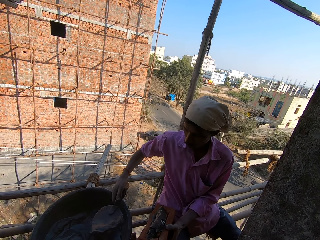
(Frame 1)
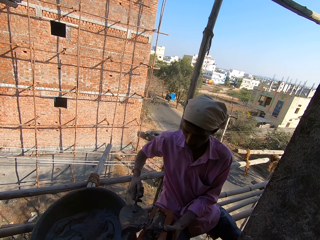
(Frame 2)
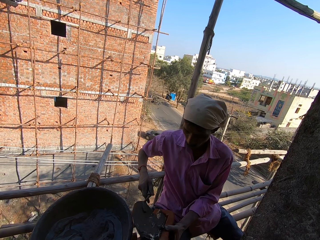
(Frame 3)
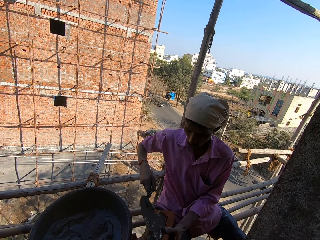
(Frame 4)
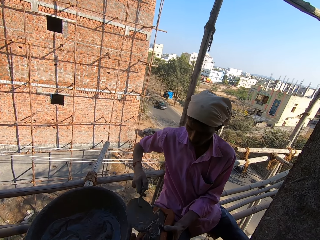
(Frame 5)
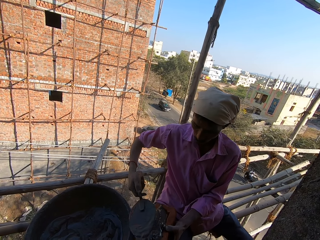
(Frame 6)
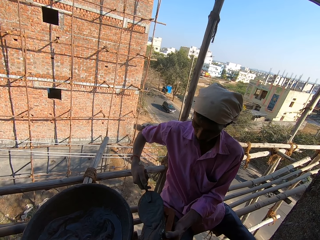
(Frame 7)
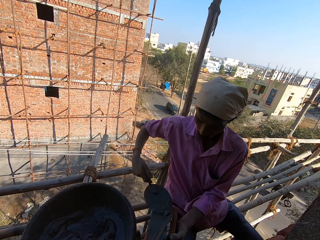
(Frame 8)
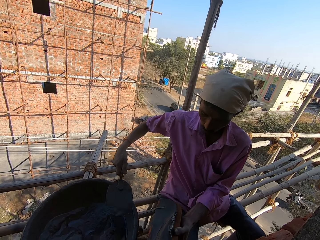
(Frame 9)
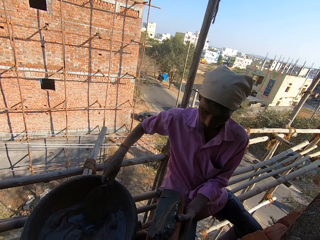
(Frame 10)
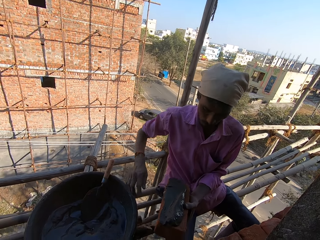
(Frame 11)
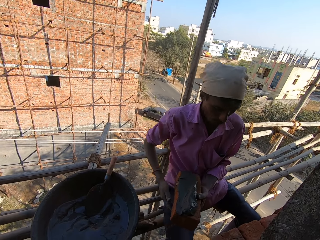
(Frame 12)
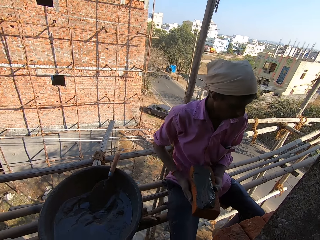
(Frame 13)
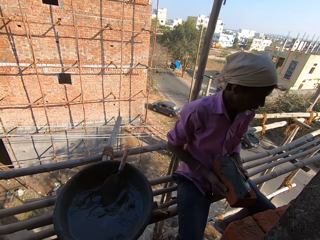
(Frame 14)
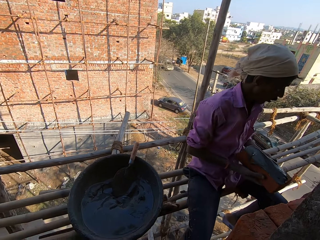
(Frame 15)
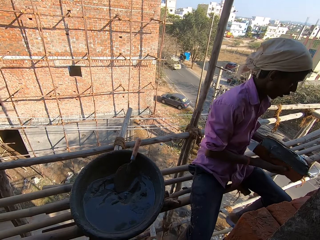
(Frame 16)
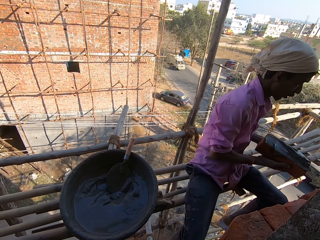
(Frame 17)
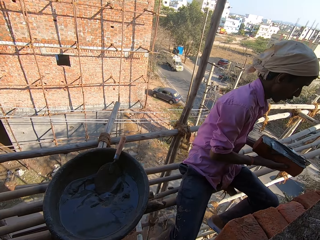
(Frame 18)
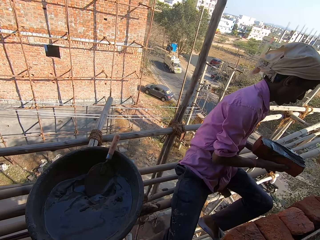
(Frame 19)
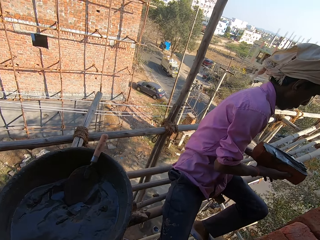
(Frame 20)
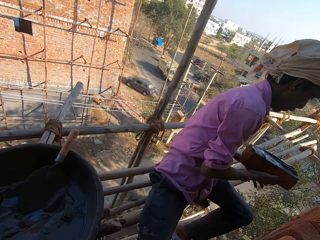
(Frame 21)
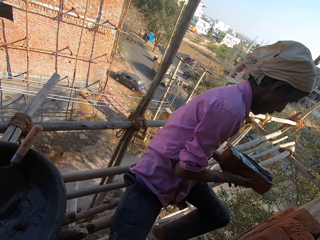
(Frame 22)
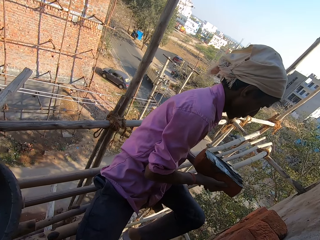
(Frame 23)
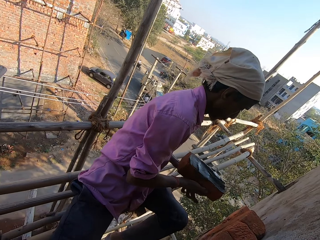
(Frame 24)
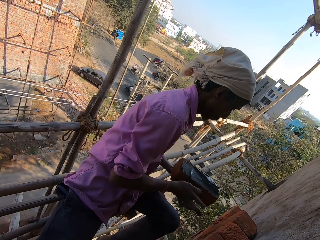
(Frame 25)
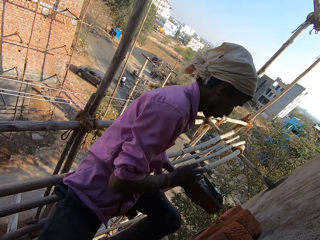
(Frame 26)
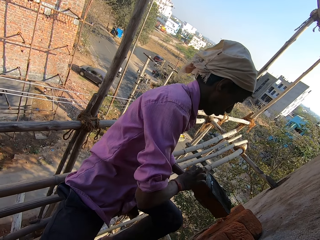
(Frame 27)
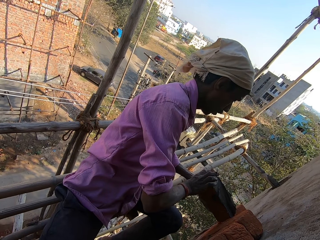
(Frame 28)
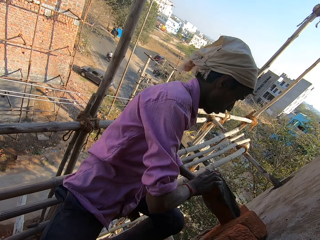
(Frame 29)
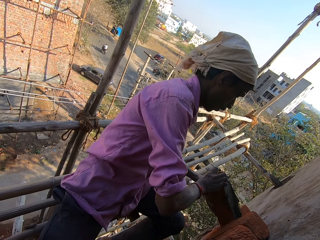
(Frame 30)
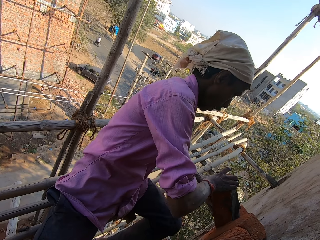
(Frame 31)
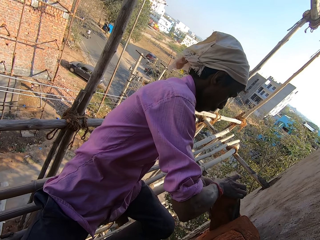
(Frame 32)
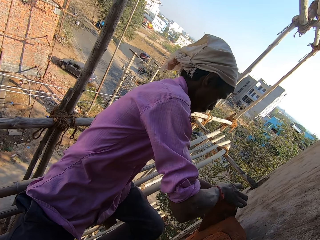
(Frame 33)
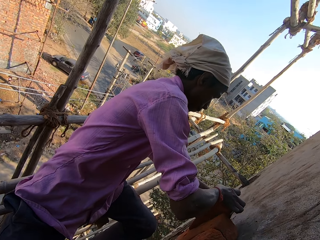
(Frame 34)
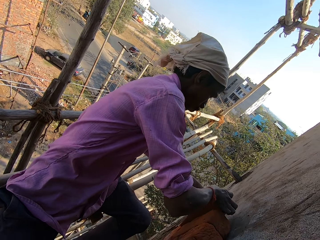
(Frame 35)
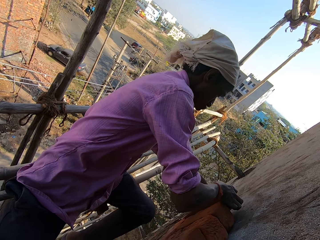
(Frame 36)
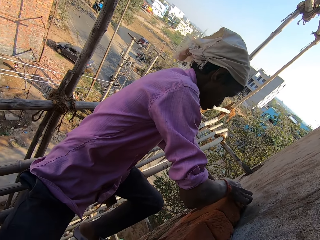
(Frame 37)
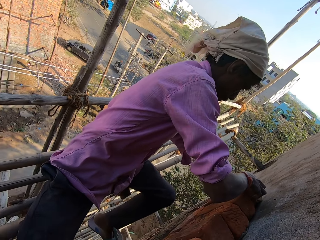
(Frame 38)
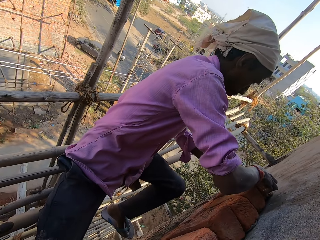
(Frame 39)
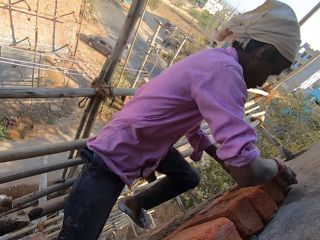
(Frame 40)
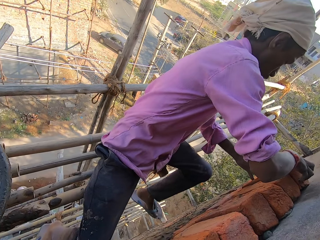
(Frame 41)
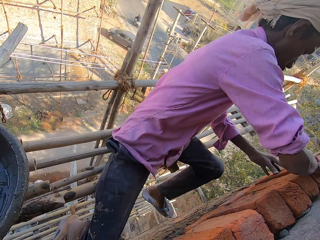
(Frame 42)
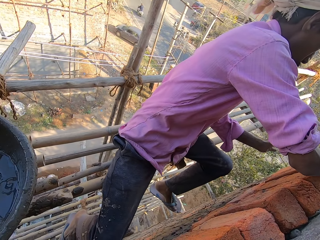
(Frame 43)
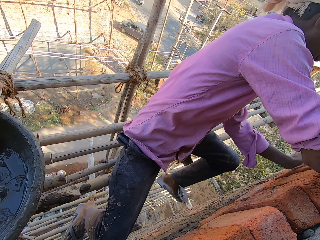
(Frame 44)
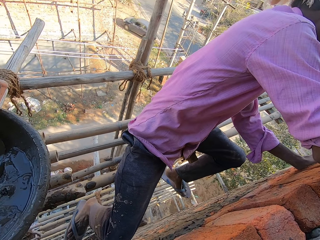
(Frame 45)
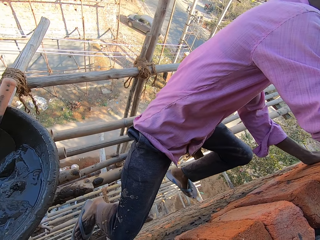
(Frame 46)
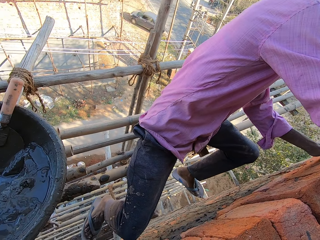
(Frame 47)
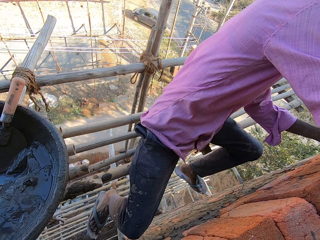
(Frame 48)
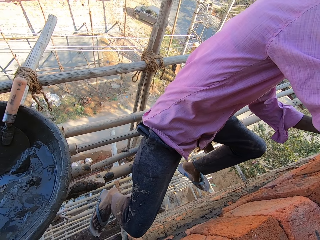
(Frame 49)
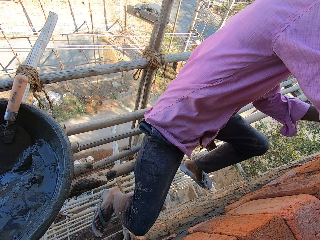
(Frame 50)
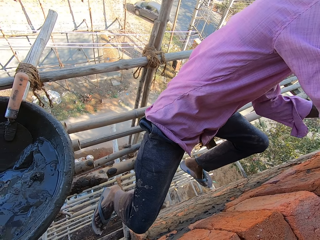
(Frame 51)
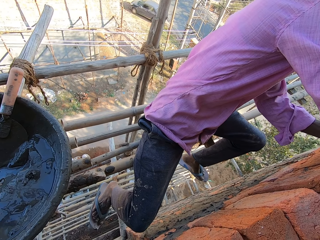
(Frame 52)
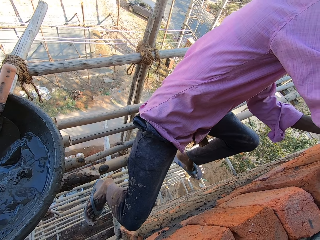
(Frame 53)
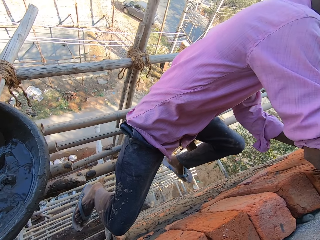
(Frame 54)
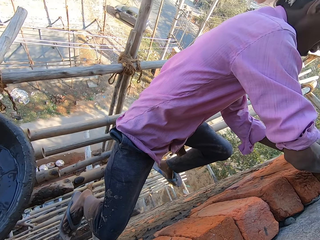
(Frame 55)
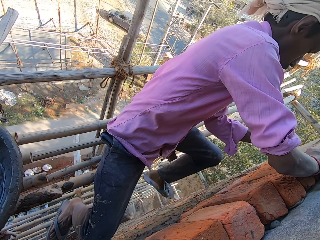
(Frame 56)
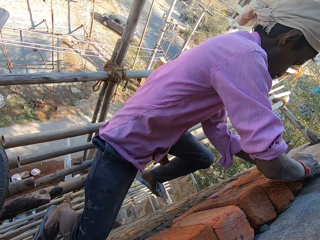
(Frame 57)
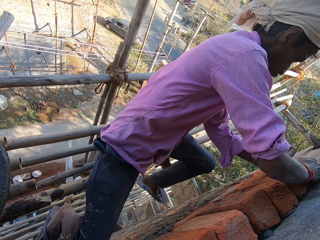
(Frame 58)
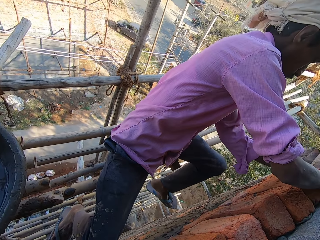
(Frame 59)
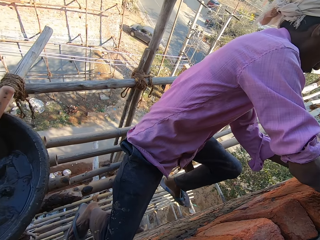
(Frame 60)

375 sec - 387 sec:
The camera wearer looks around. A man places a brick on the building.

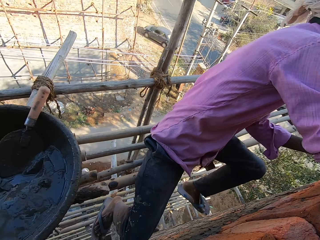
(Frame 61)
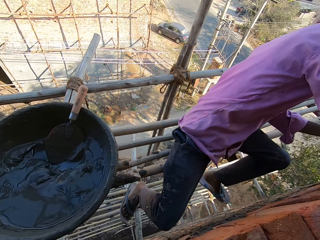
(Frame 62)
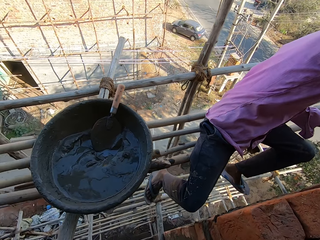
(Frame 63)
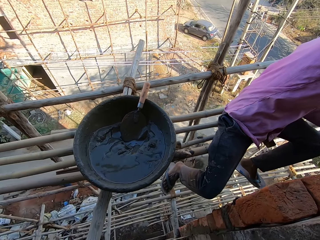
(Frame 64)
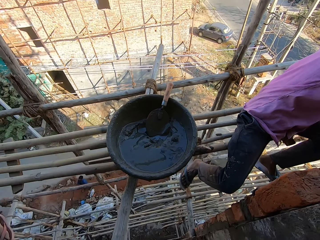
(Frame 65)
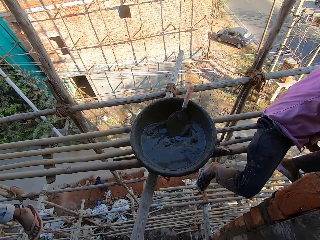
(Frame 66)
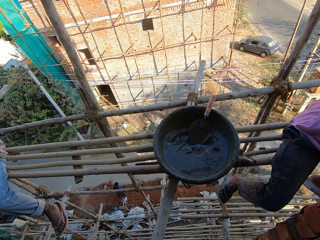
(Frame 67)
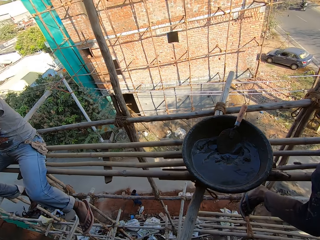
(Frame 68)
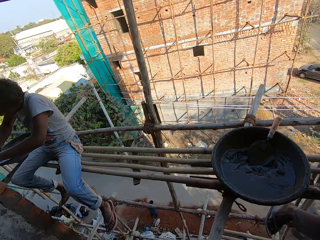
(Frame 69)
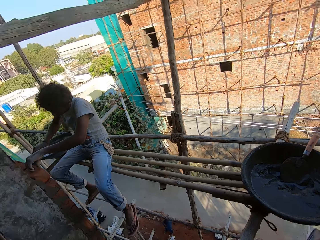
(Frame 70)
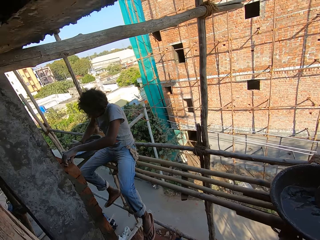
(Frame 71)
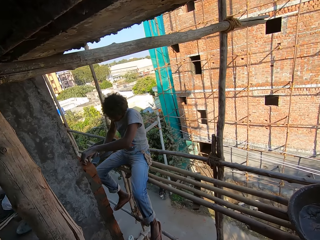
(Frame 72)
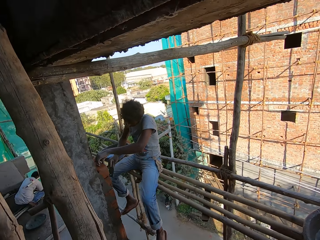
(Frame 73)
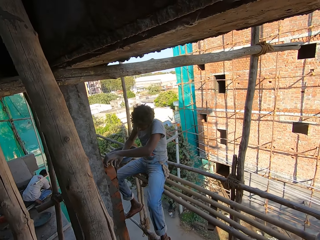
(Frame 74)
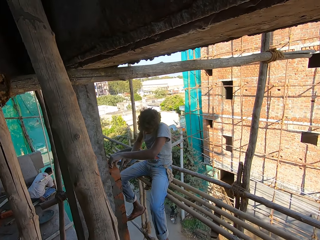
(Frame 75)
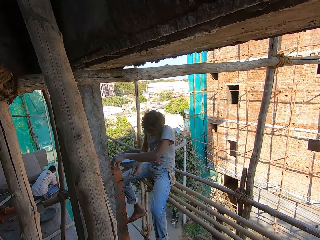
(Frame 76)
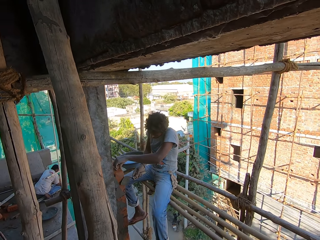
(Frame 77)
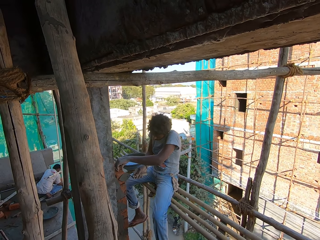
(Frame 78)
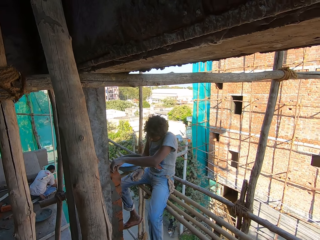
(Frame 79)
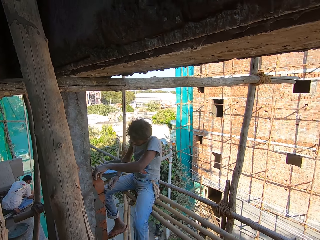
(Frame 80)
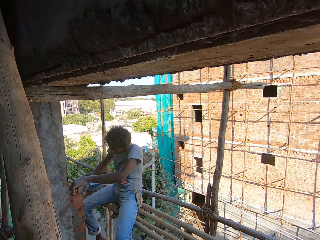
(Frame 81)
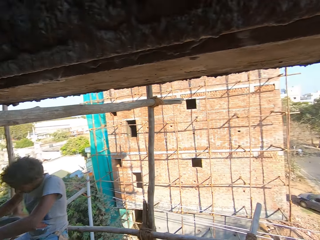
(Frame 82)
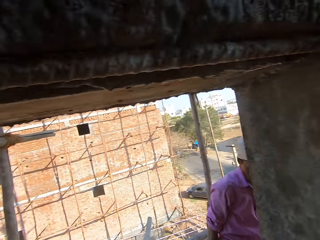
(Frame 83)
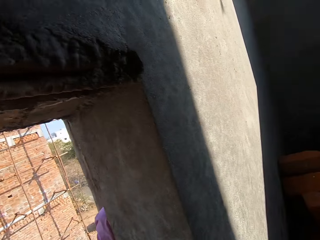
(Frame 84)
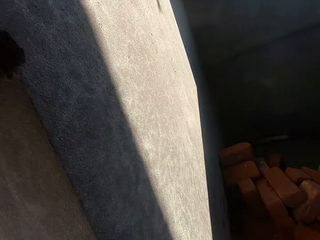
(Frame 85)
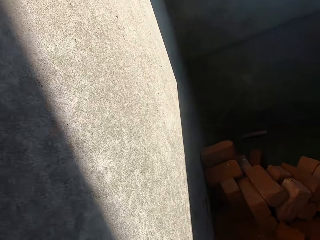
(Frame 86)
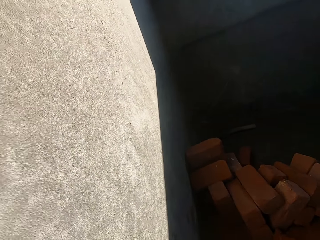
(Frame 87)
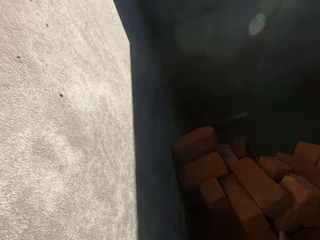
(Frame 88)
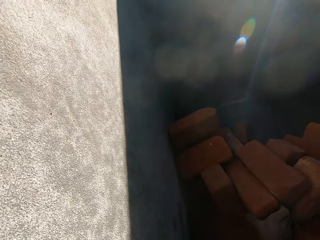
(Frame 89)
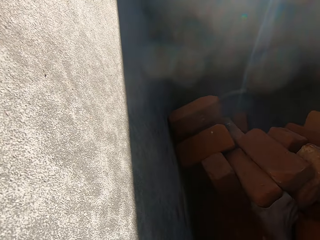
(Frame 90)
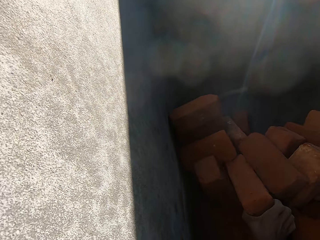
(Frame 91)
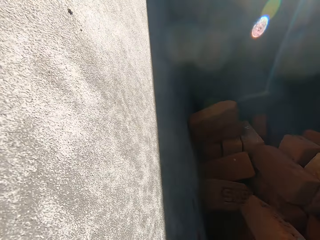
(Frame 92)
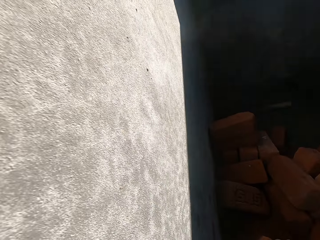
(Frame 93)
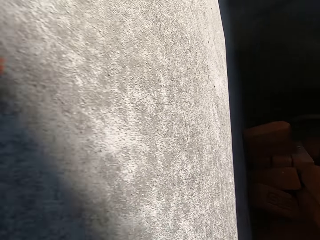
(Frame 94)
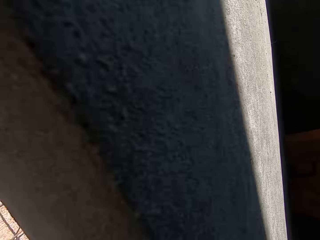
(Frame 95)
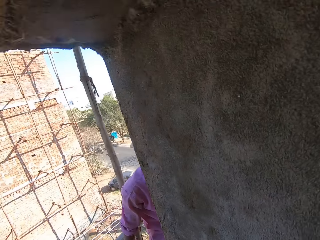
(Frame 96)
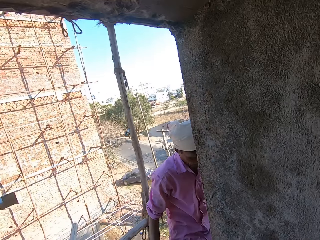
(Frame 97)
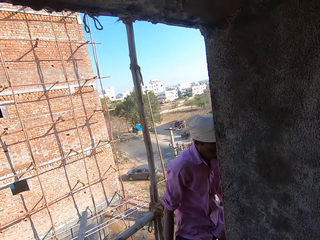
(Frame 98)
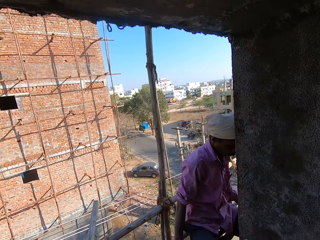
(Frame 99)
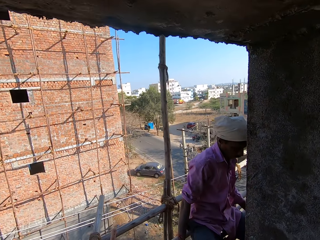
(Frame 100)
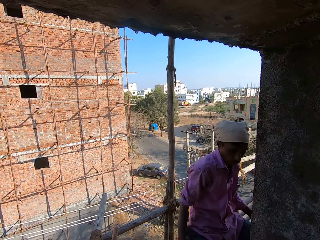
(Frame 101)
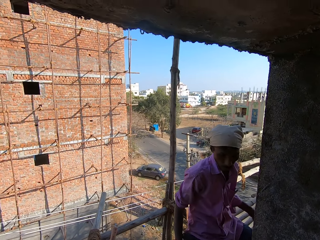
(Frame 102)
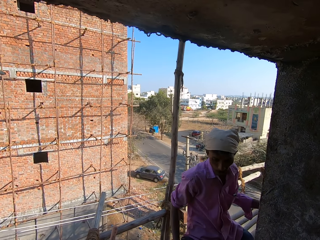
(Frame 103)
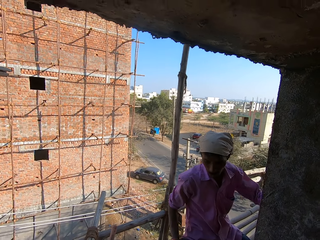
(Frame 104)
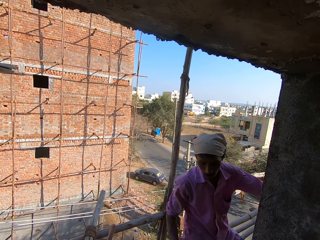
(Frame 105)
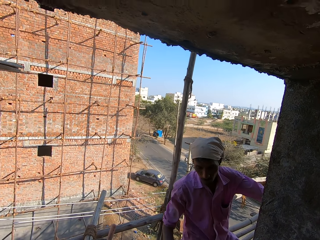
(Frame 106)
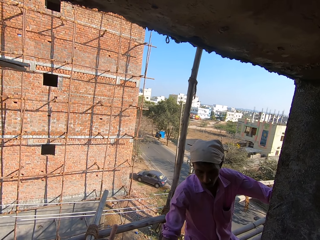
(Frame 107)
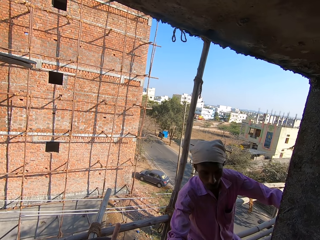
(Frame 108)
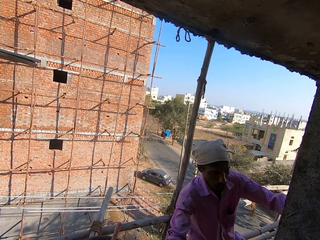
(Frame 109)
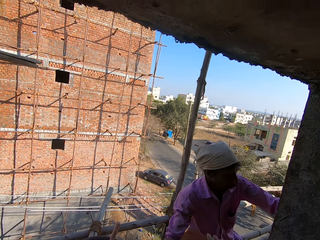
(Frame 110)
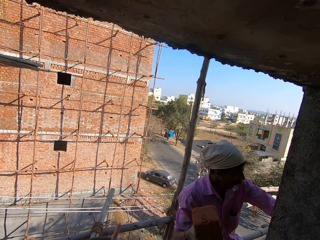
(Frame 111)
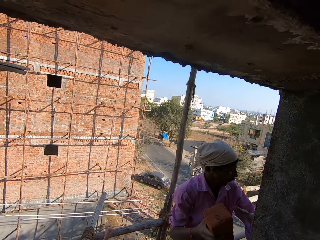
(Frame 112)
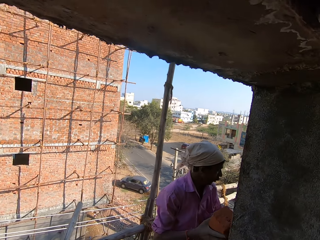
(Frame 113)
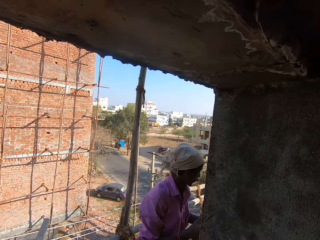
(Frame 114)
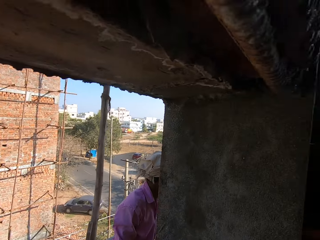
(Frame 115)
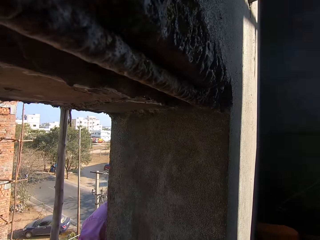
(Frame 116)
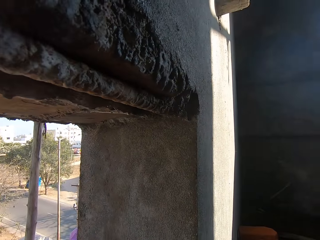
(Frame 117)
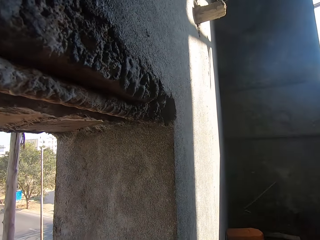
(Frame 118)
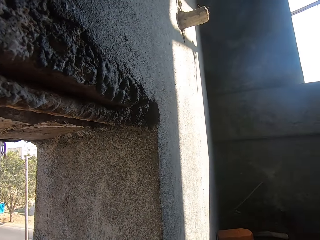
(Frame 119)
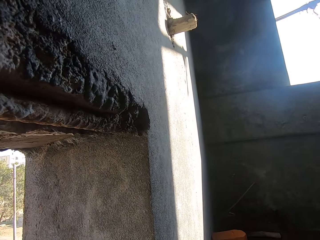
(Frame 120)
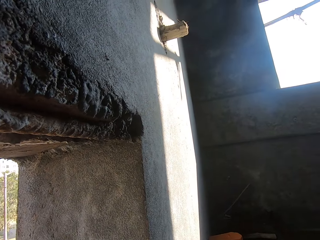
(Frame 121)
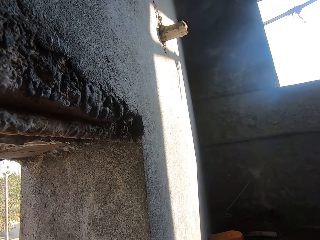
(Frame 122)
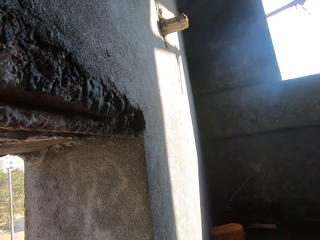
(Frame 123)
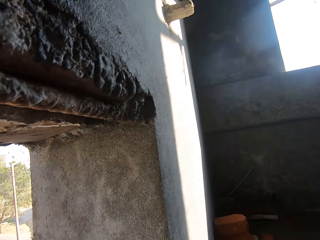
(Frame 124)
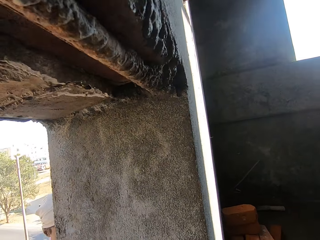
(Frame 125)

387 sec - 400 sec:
A man places a brick on the building. The camera wearer picks a brick with his right hand. He hands the brick stone to another man.
